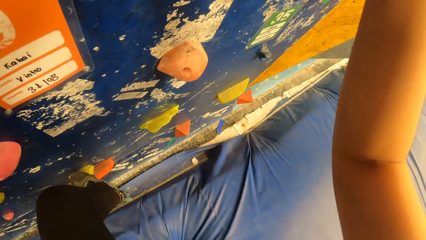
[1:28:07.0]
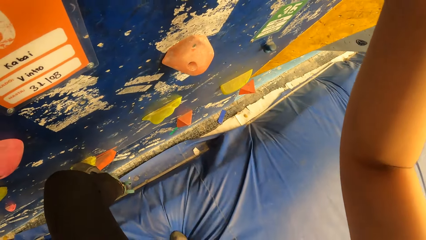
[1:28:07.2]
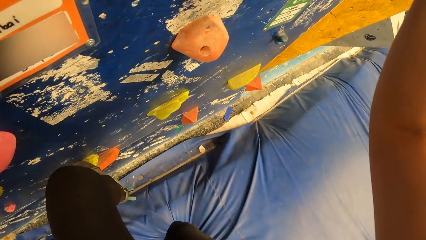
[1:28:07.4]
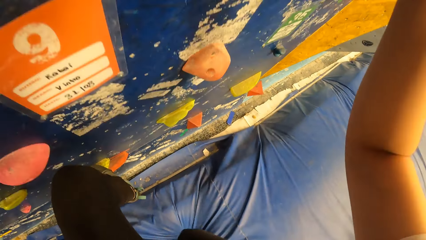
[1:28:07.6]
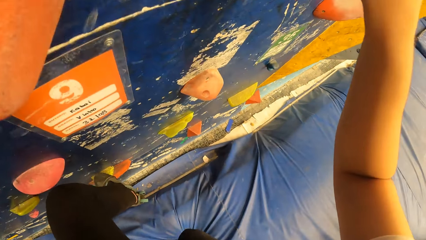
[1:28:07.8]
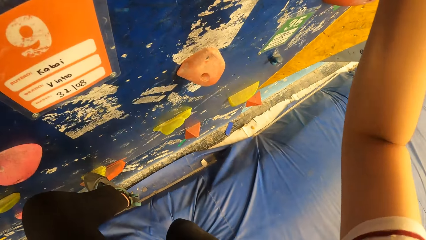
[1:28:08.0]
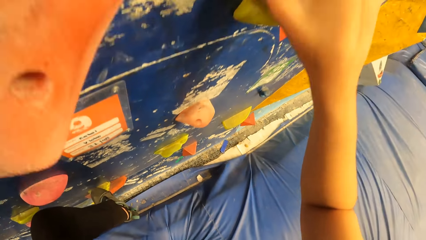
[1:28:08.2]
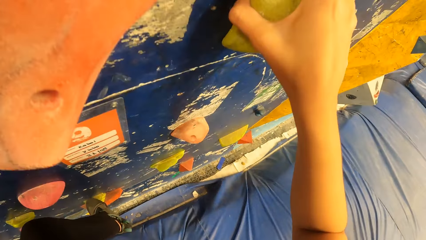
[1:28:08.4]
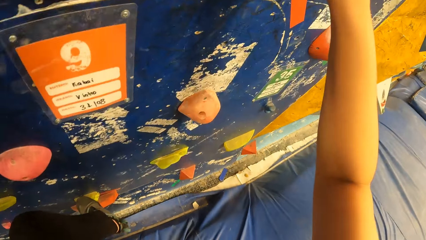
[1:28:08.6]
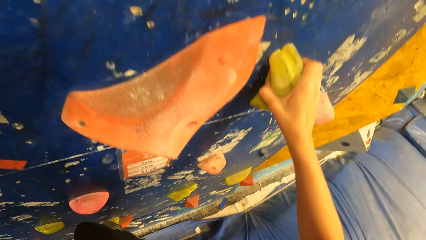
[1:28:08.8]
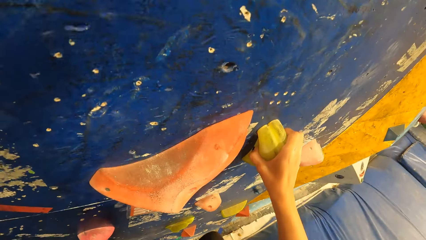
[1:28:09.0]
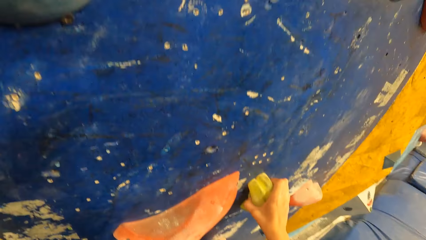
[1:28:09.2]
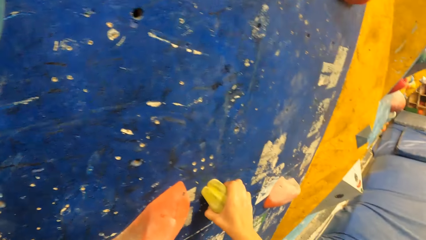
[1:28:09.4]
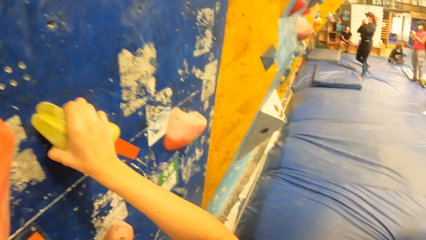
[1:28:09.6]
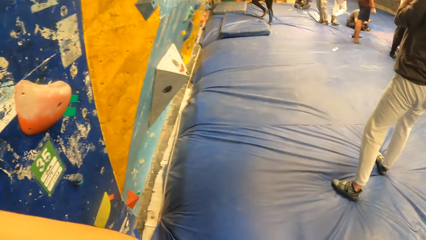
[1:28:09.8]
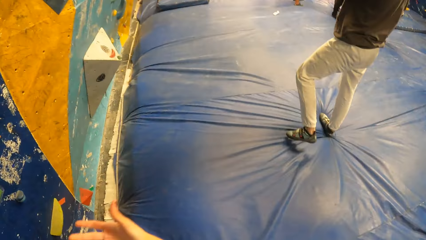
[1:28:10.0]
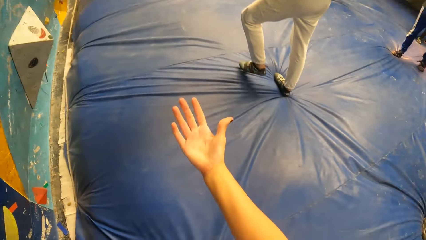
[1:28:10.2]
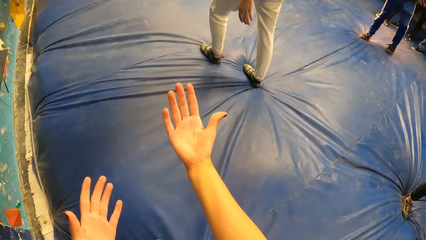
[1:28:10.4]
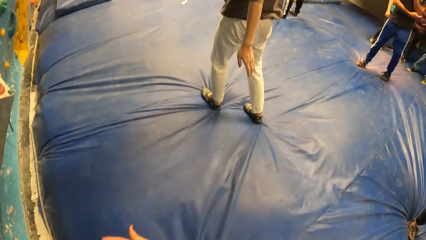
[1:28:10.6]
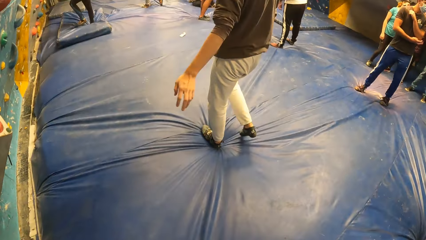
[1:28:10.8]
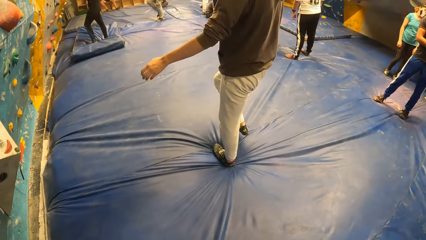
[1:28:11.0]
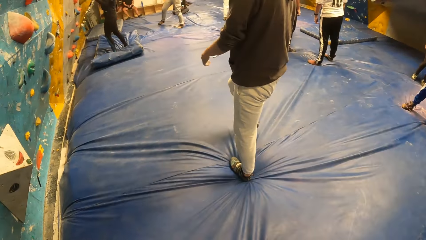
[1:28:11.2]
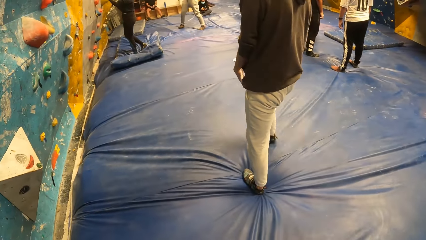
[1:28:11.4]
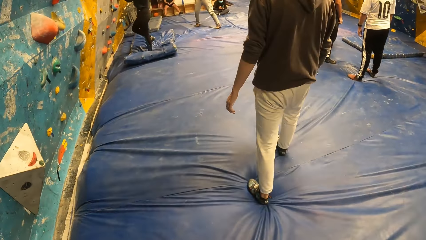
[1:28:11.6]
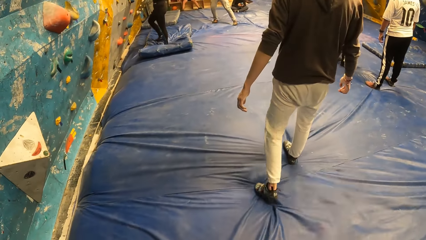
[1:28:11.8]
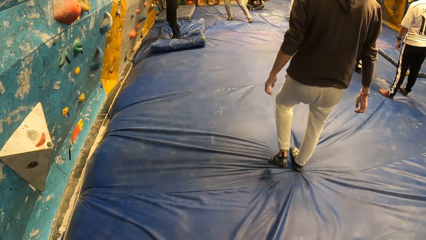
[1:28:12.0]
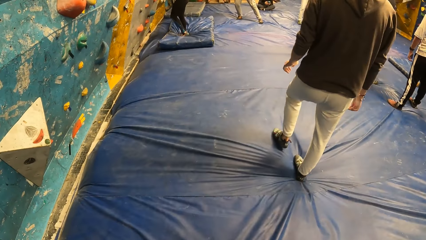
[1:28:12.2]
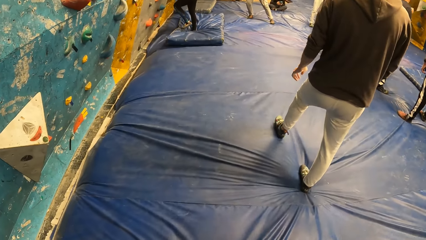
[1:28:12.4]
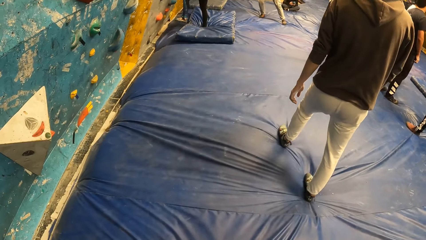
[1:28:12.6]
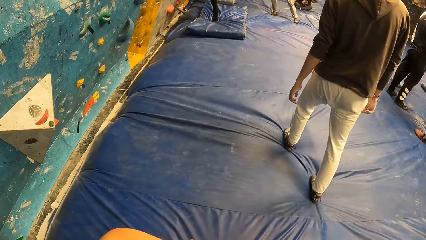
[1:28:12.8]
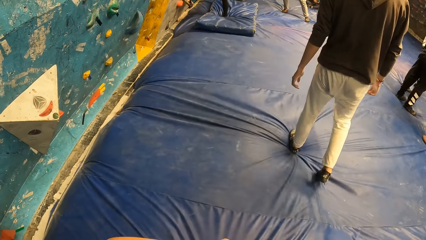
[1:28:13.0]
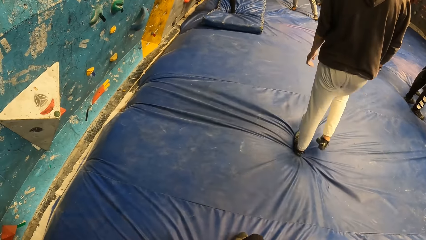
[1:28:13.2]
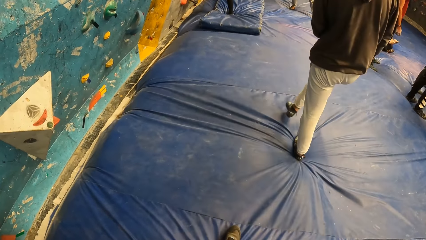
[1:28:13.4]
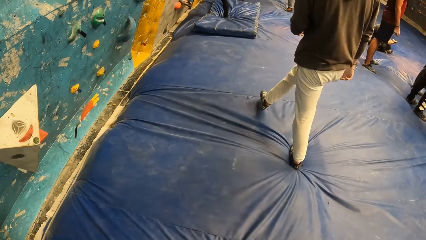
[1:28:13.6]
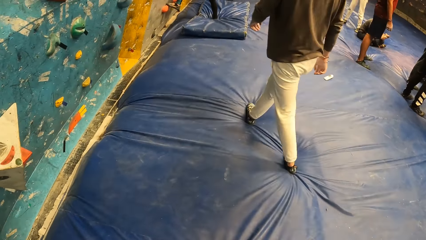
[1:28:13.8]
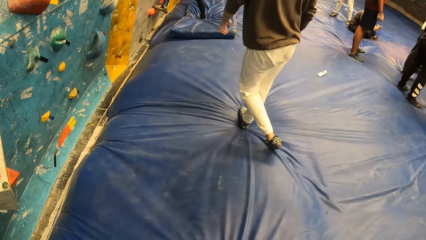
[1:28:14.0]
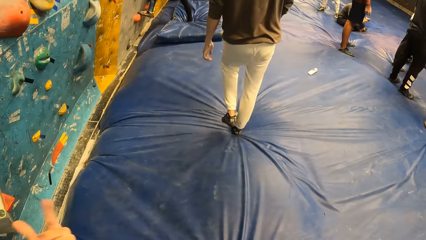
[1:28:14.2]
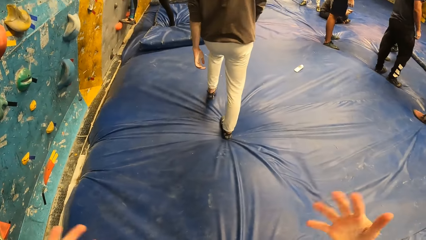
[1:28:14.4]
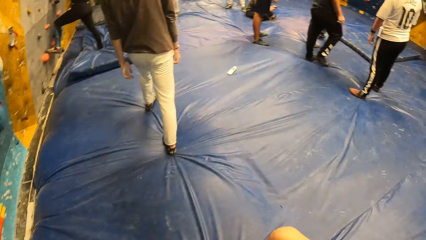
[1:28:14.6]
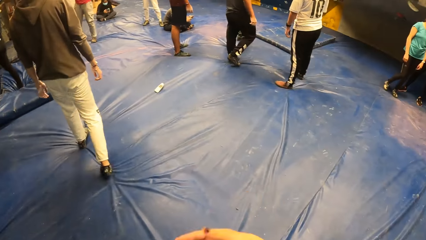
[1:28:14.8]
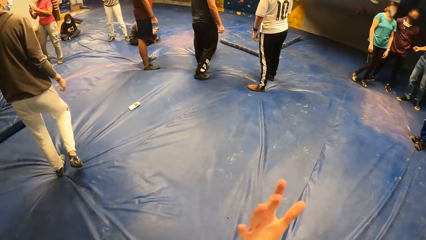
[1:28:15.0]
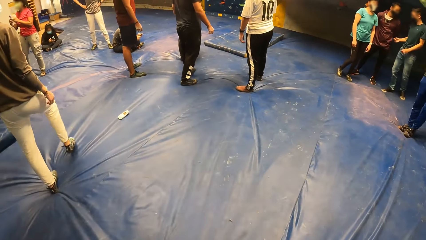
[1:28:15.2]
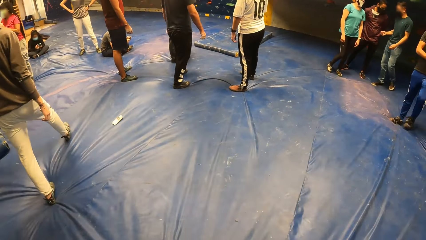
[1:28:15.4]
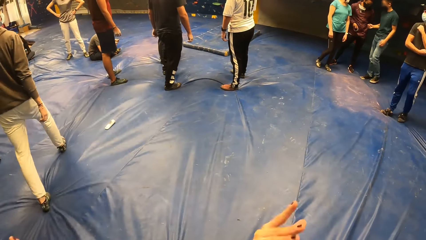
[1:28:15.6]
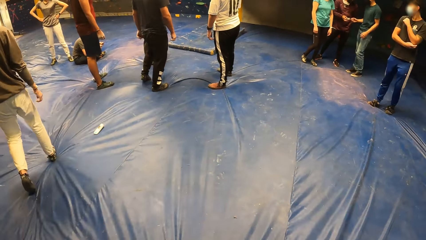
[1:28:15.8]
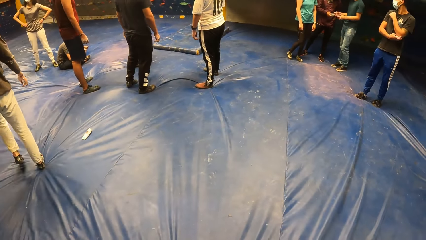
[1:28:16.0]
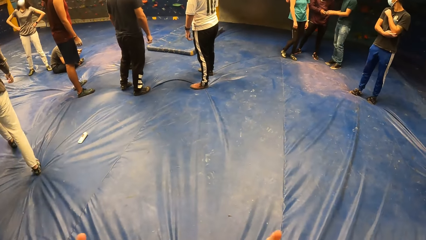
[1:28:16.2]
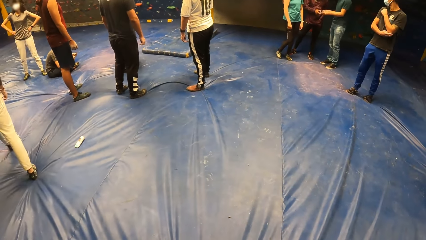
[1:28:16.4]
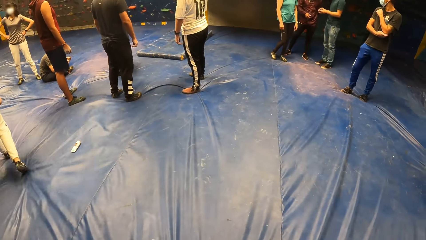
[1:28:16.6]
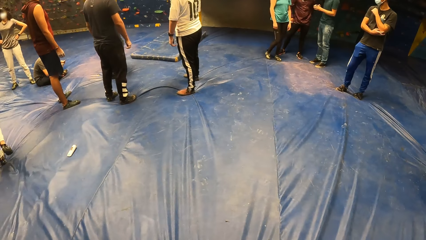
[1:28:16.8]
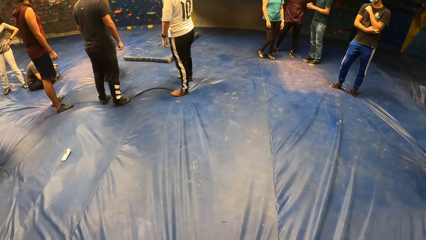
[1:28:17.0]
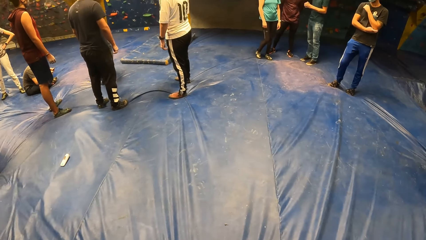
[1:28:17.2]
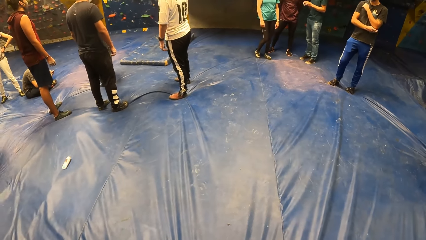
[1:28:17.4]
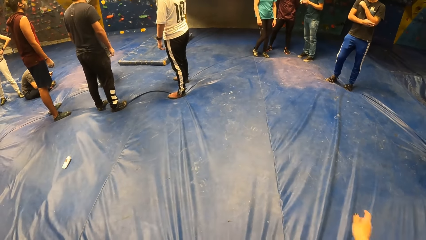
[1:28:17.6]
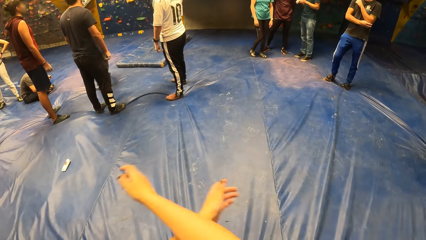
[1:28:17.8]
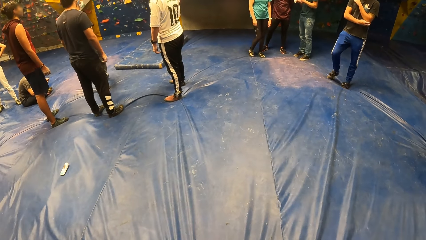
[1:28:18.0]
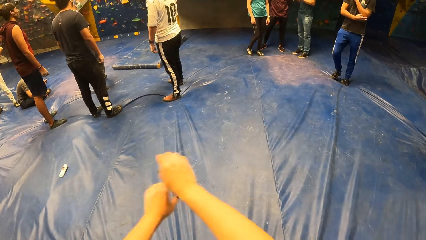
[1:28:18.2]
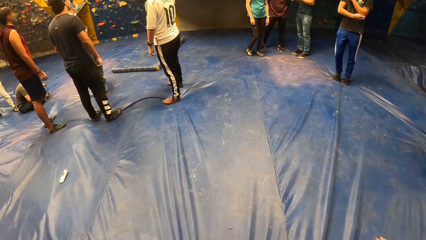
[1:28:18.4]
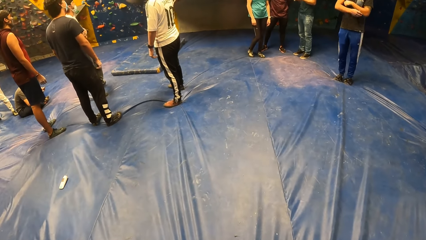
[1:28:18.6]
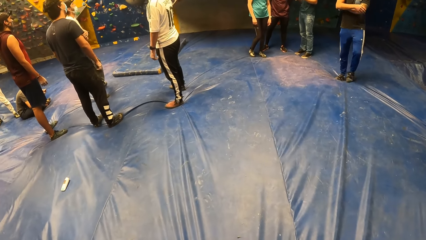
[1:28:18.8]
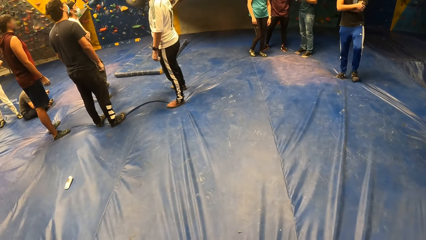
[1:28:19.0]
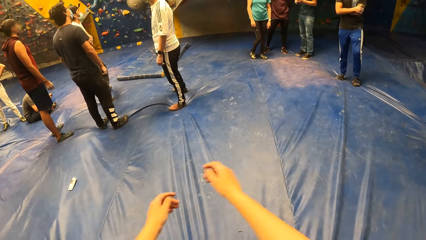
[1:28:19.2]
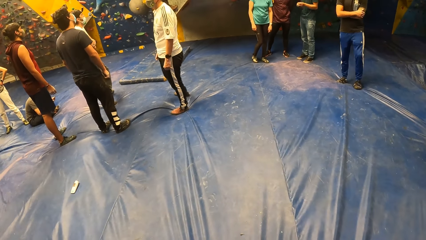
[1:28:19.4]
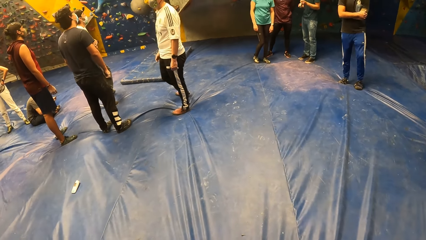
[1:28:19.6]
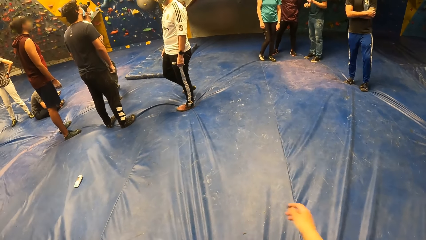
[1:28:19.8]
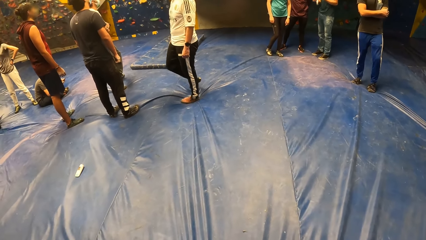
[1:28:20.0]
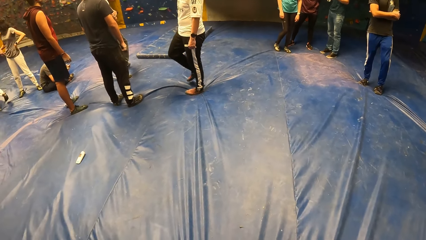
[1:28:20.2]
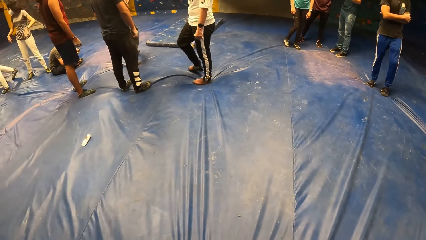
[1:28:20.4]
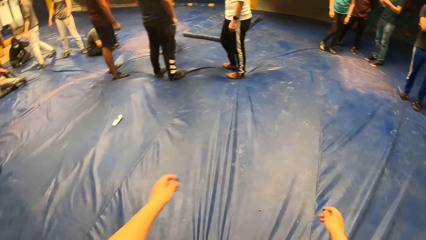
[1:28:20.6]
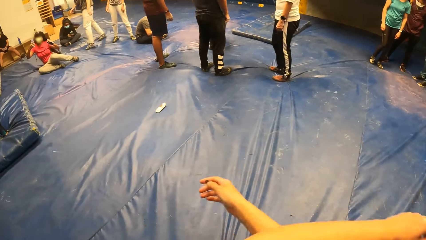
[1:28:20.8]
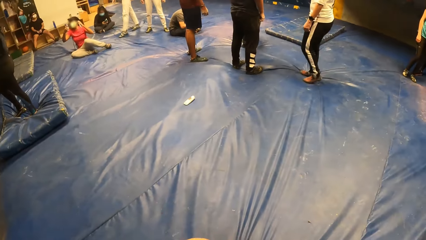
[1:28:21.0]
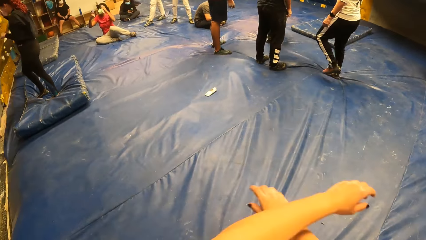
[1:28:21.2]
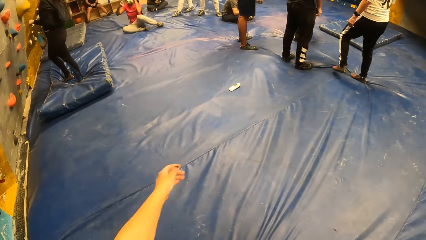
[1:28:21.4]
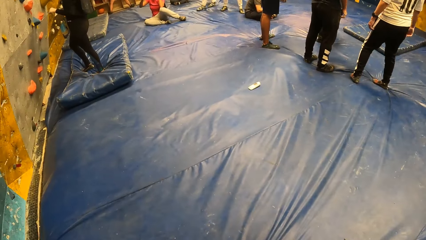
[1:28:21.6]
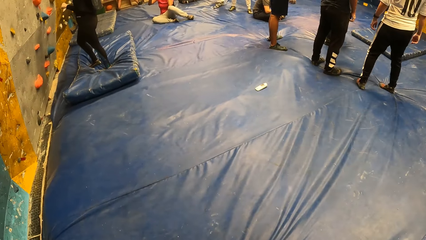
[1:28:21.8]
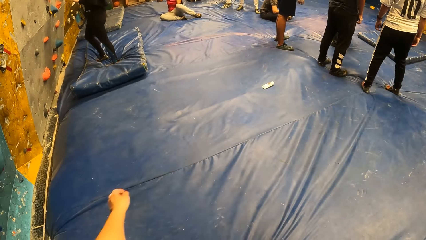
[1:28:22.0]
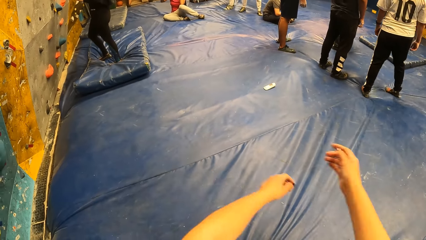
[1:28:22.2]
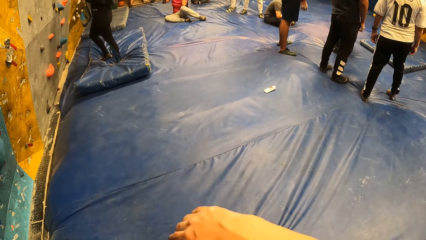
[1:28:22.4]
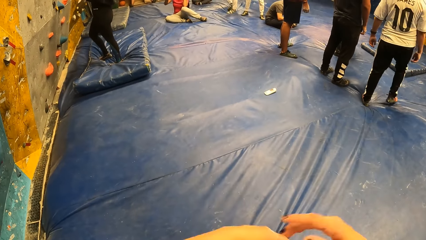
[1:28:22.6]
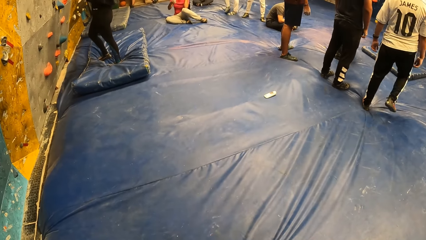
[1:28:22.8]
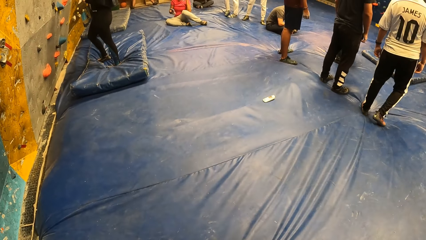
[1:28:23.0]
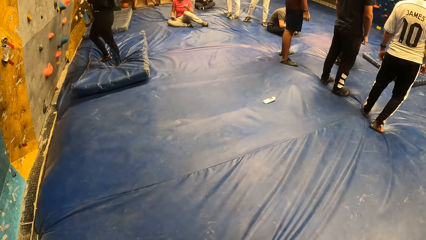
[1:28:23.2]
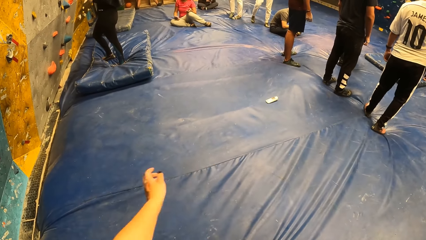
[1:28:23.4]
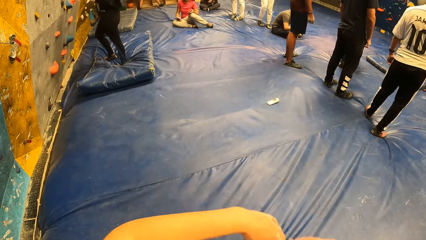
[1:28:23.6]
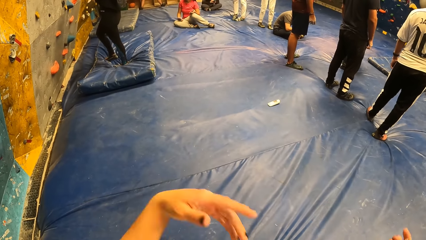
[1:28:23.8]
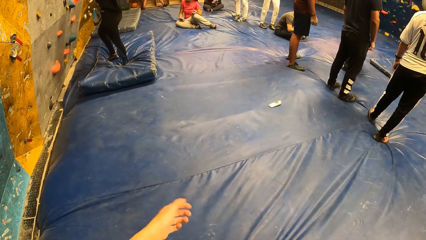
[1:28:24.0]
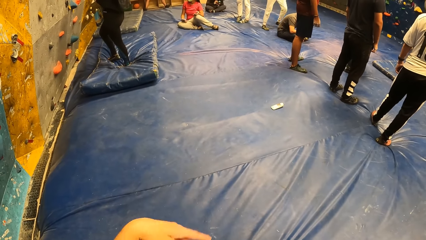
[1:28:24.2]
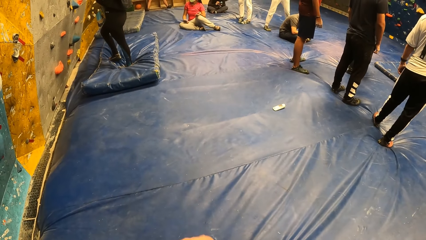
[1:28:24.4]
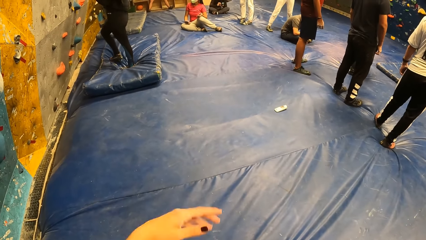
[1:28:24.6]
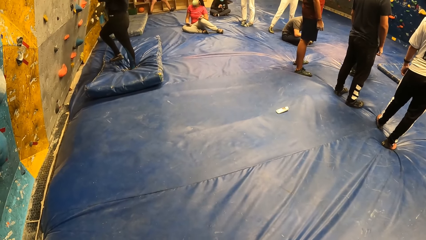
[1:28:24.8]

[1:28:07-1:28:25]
The camera wearer climbs the bouldering wall with both hands and feet. She walks away from the bouldering wall. She moves her hands. She climbs down from the indoor rock climbing. She walks around. She swings her hands.
